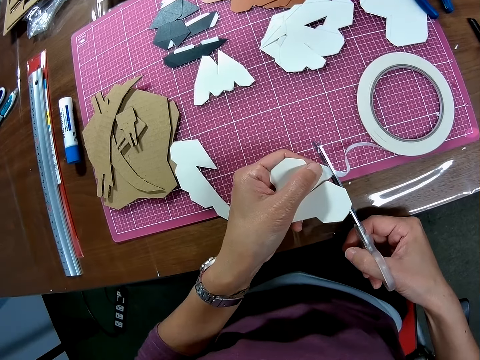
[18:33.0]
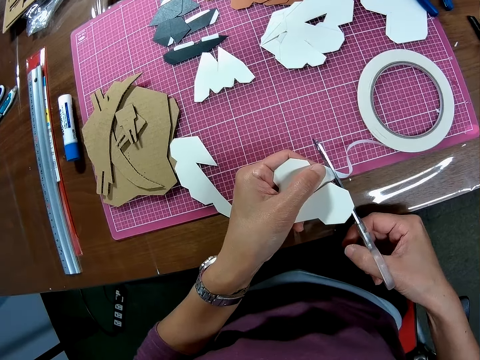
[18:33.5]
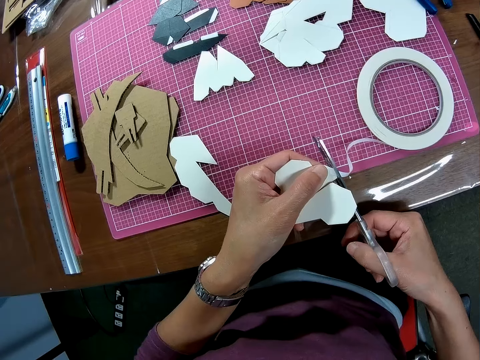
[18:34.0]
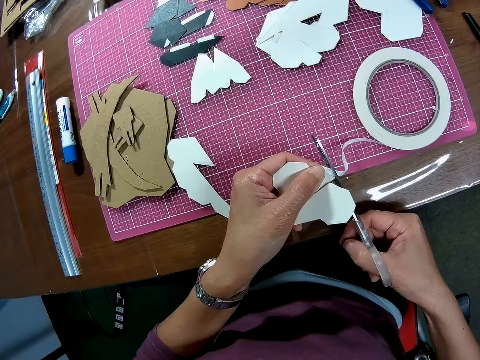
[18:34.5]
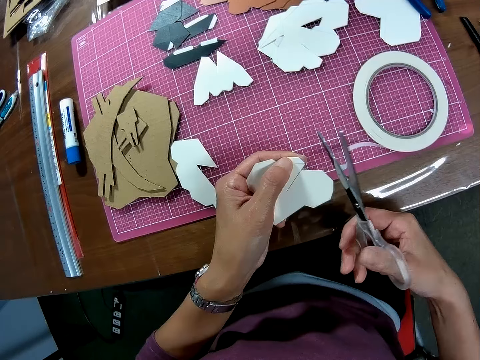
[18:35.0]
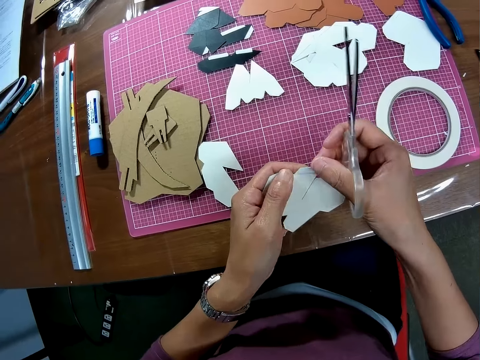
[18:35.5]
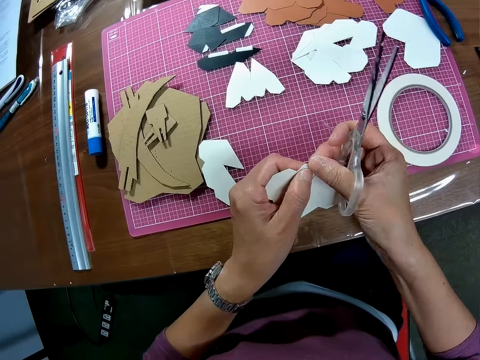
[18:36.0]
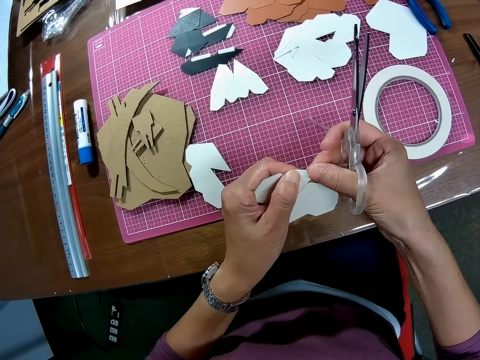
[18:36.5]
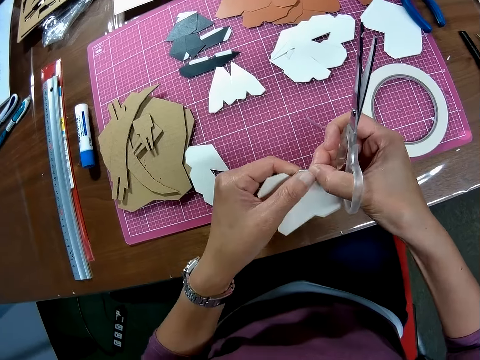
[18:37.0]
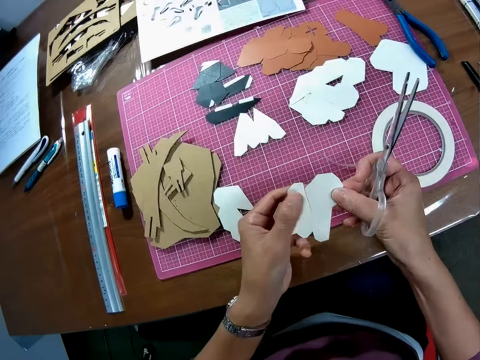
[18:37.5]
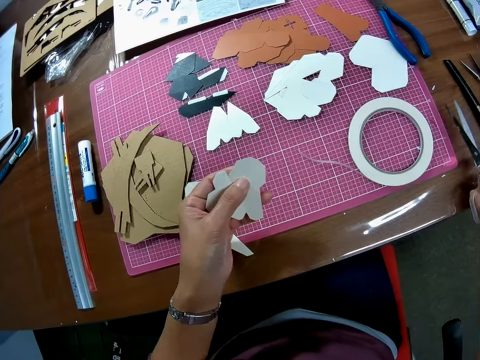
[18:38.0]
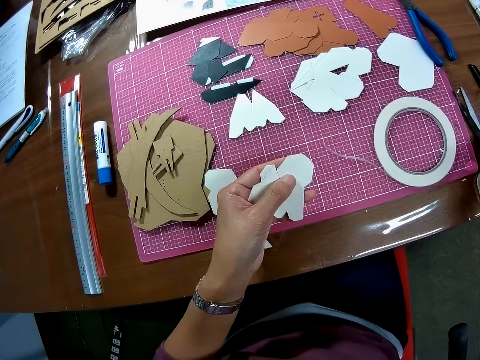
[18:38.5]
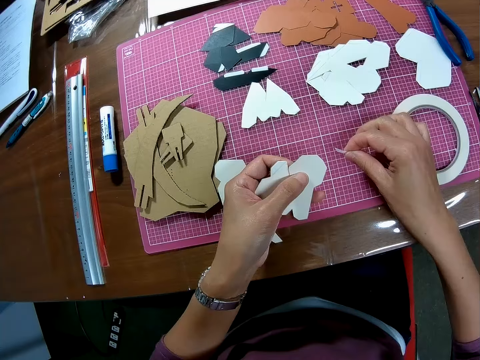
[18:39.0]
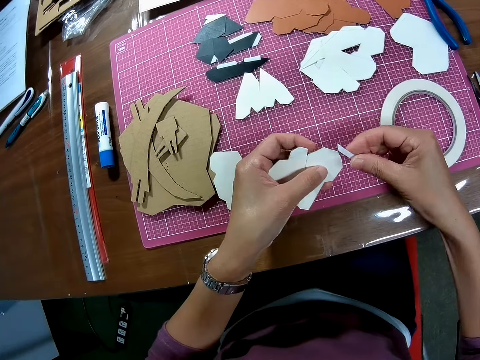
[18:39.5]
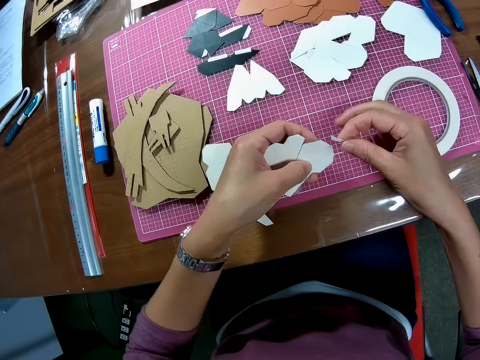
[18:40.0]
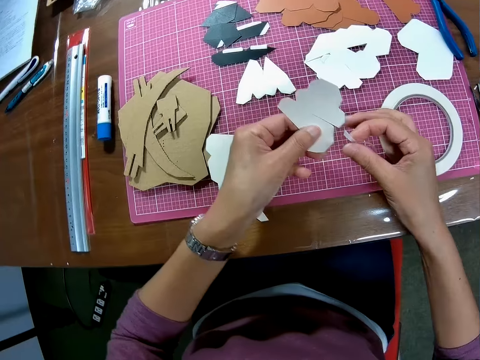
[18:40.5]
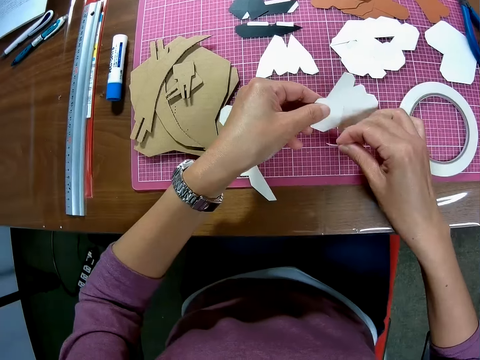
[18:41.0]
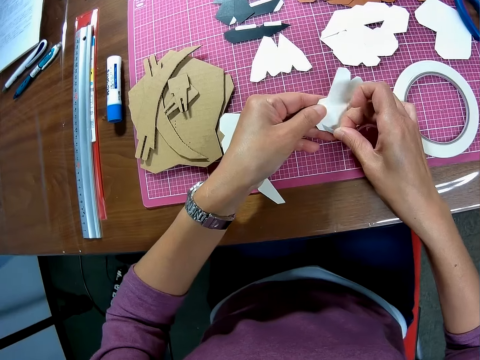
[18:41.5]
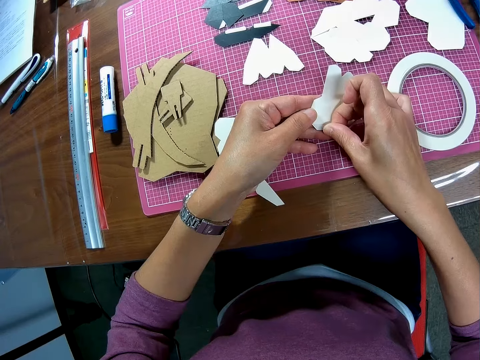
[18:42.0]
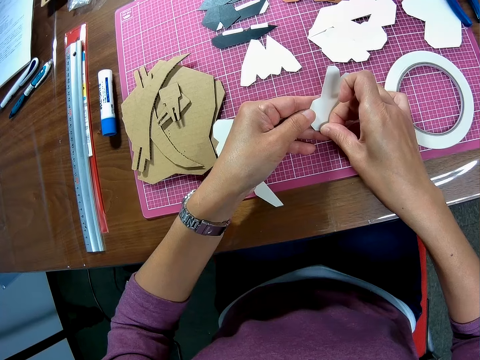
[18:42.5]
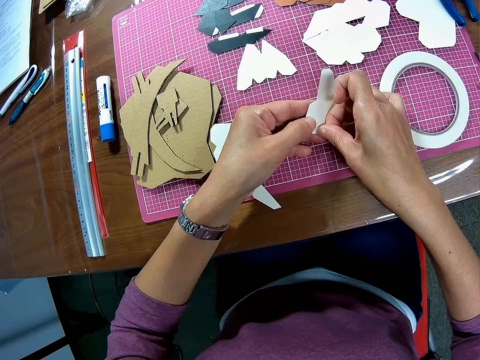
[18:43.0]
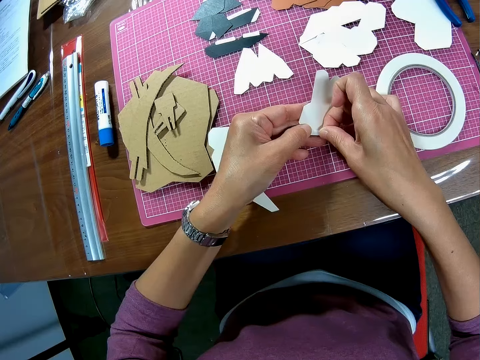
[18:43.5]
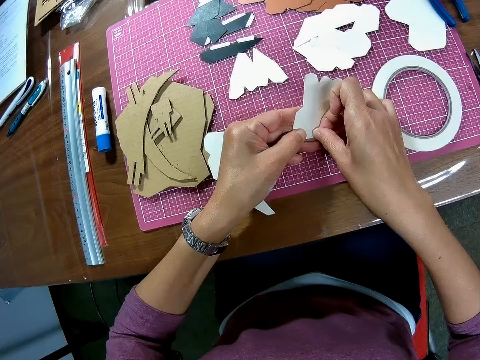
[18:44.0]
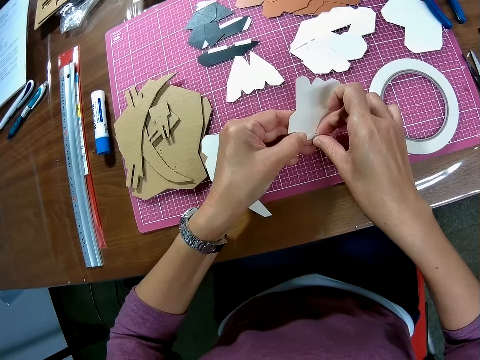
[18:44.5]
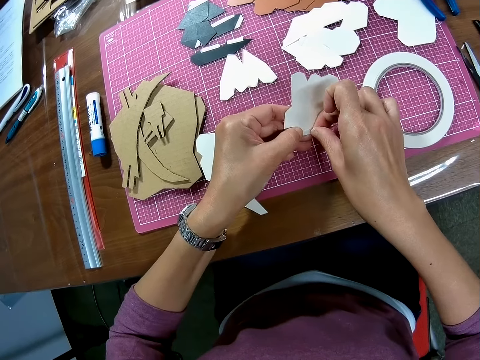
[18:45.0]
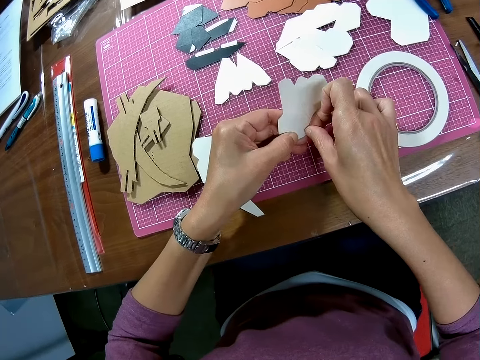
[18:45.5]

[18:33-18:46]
The camera wearer drops the pair of scissors on the table. They pick up the scissors, and pick up the unrolled tape. They adjust the card. They stick the sticker on the card. They tape the wooden mechanical model.

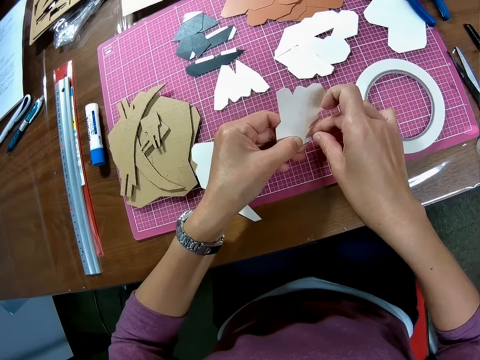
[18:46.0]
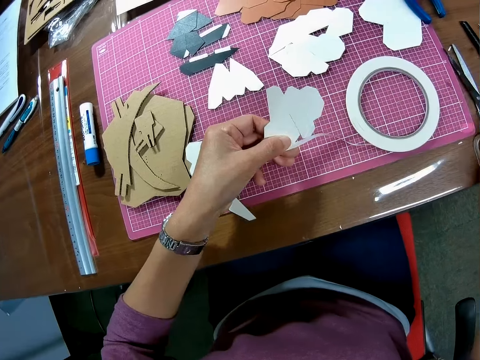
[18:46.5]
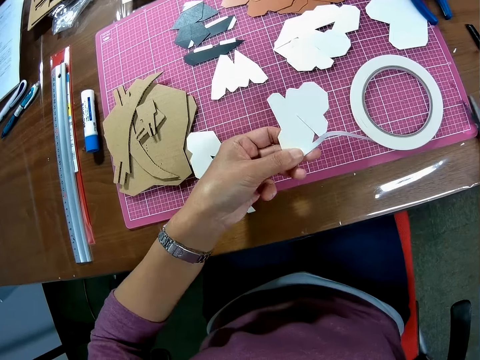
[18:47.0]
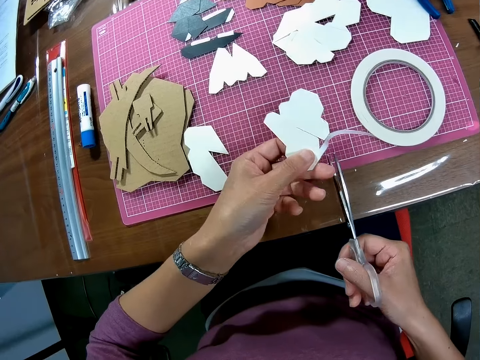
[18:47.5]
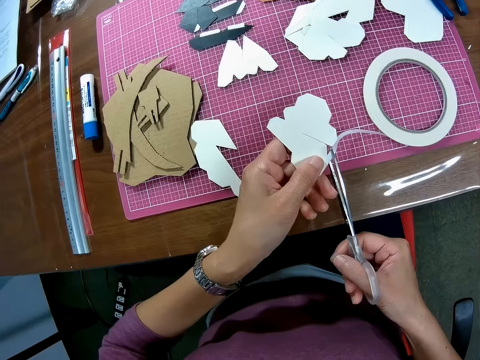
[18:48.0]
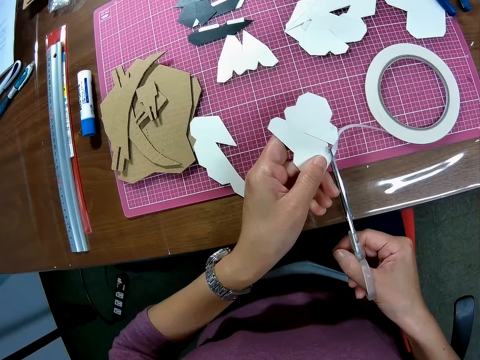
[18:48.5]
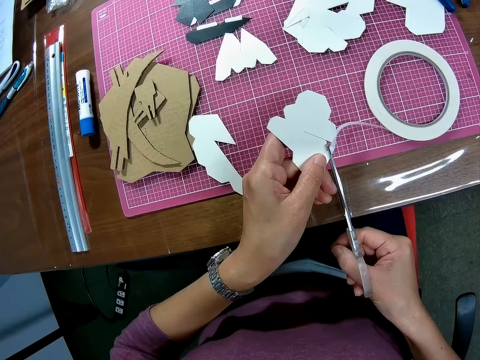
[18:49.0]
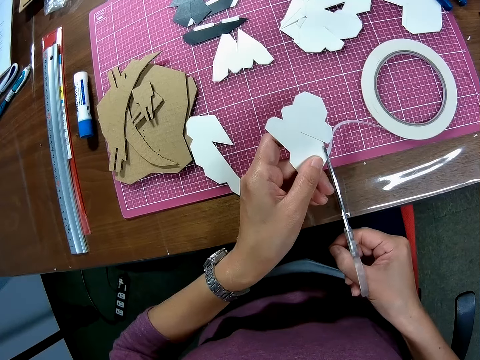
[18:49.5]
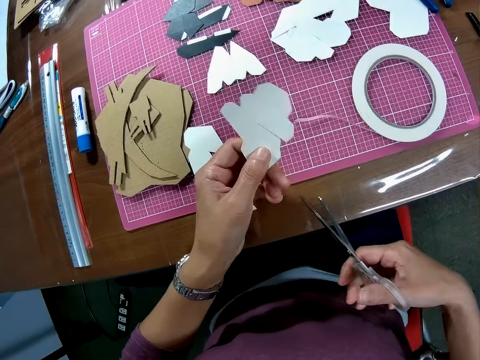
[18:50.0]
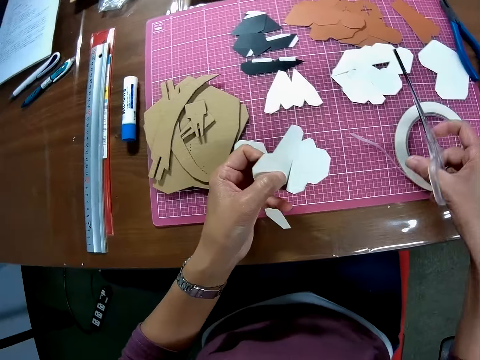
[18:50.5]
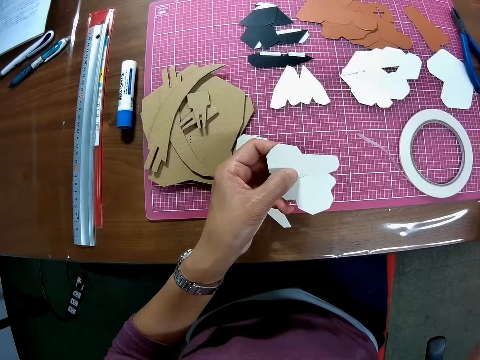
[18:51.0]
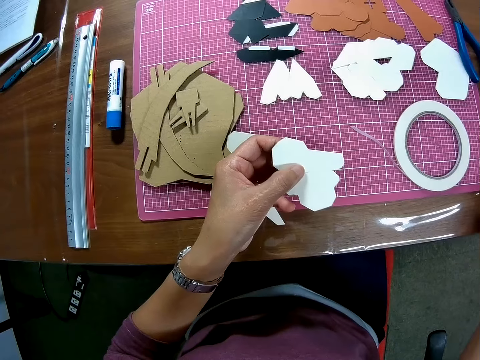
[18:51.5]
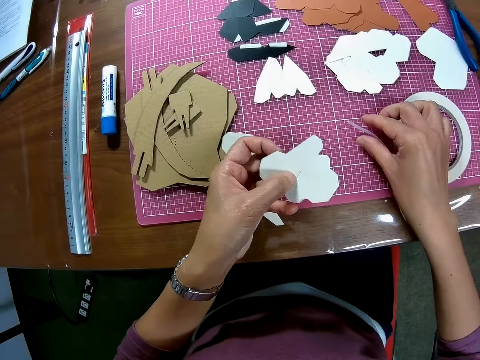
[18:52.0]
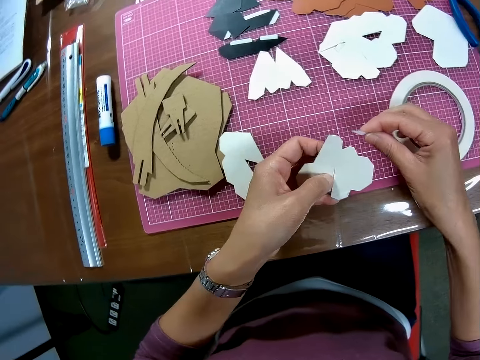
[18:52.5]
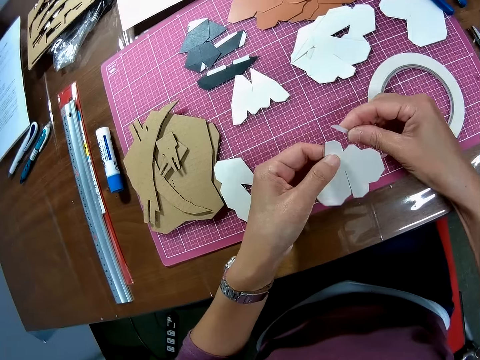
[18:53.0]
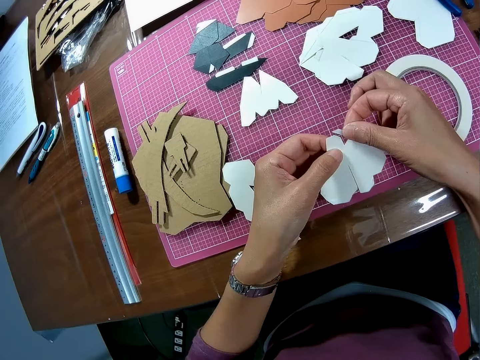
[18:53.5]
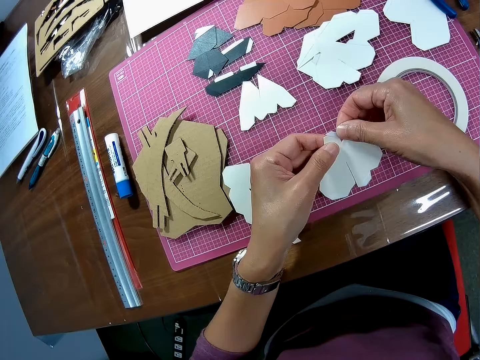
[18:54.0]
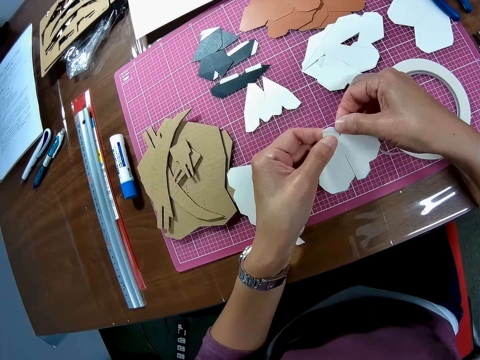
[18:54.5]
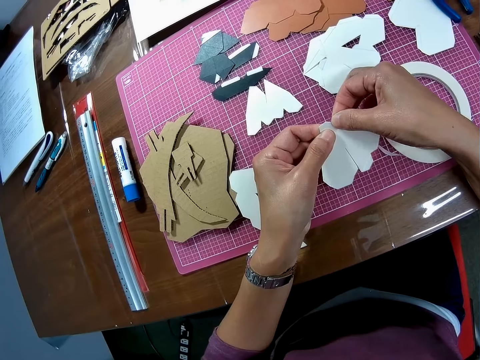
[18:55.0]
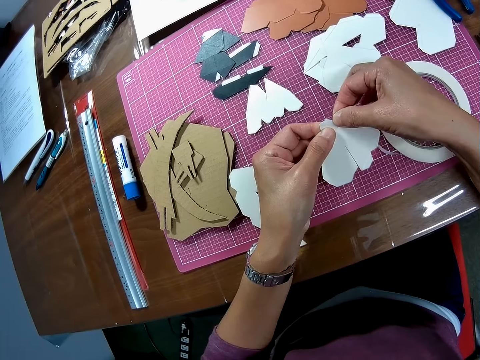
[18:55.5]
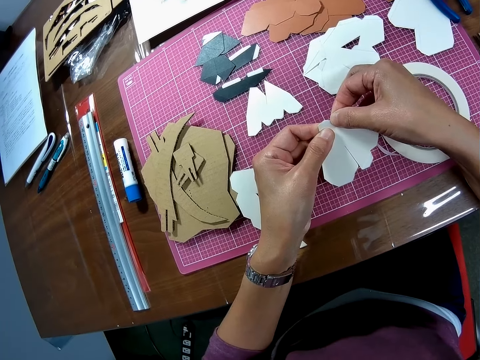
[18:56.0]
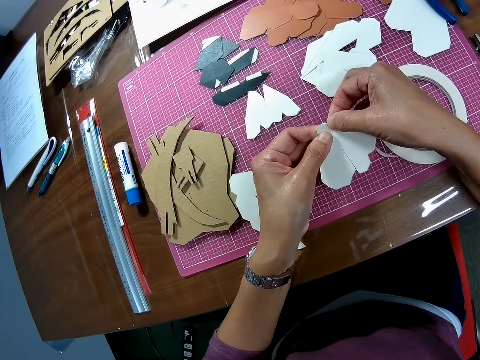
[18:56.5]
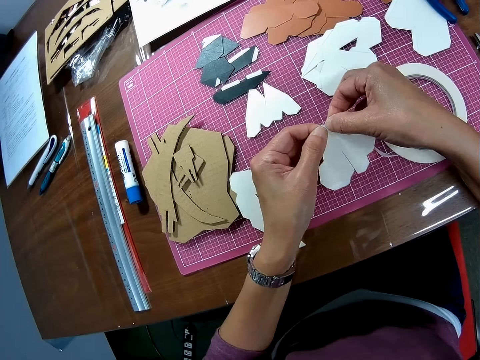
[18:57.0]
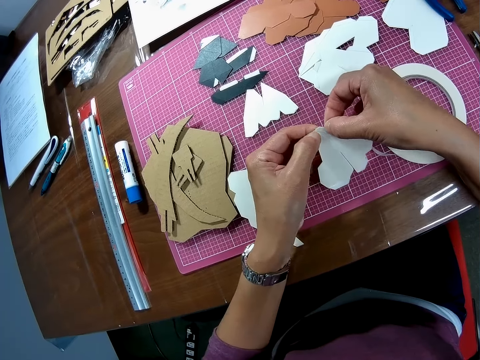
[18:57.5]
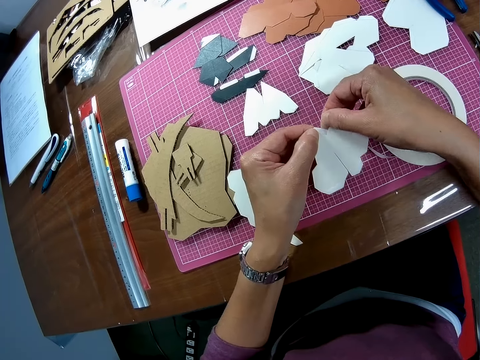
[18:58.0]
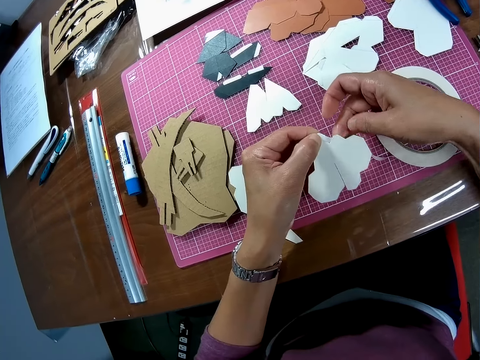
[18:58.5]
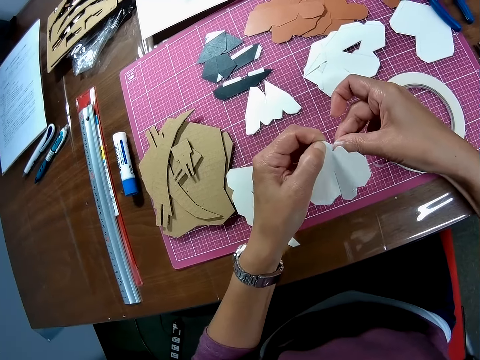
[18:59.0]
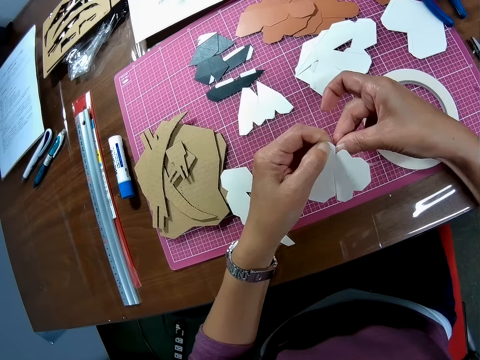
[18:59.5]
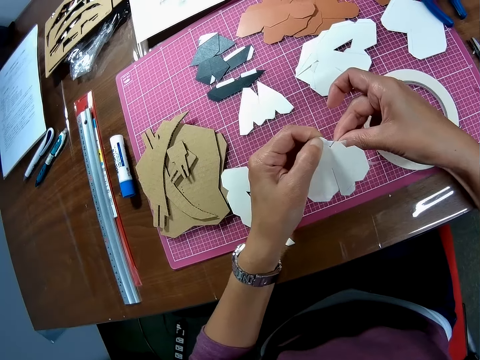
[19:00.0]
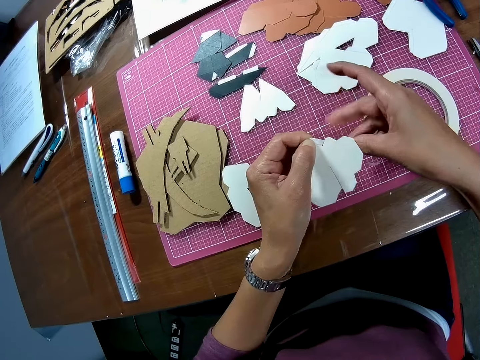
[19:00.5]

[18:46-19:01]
The camera wearer removes his right hand from the tape. He picks up the pair of scissors from the table. He cuts the tape or sticker with the pair of scissors. He drops the pair of scissors on the table. He picks up the unrolled tape. He holds the sticker. He sticks the sticker on the card. He tapes the wooden mechanical model.
